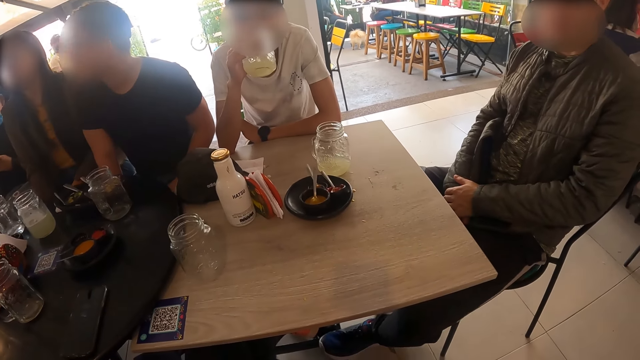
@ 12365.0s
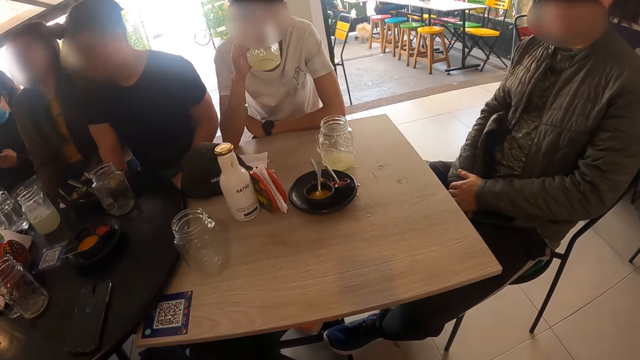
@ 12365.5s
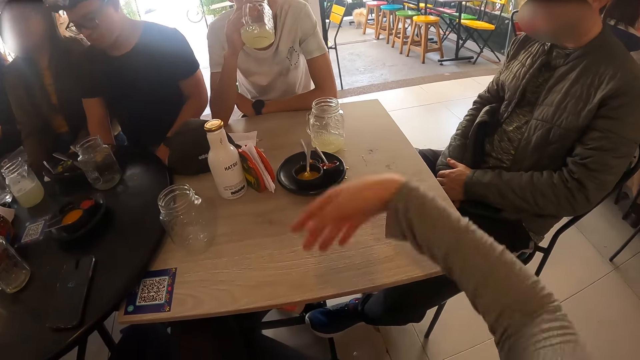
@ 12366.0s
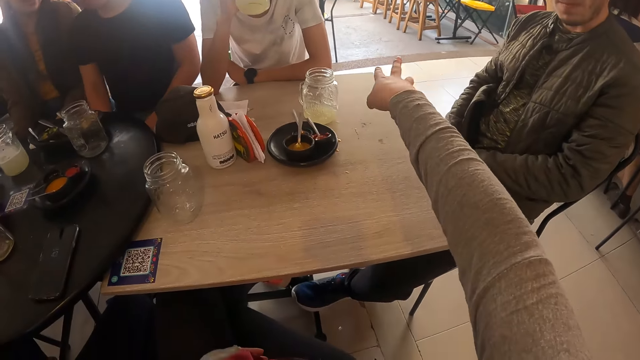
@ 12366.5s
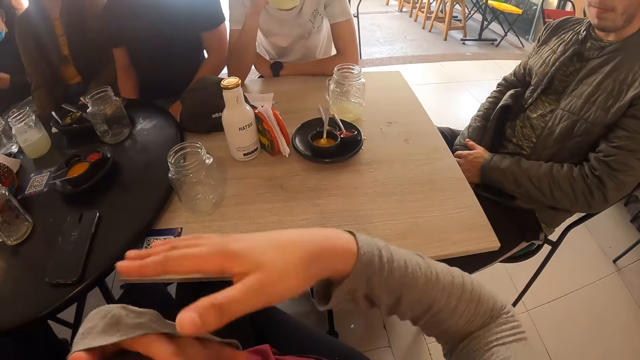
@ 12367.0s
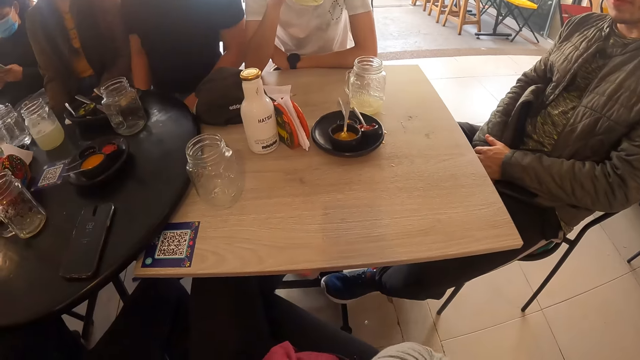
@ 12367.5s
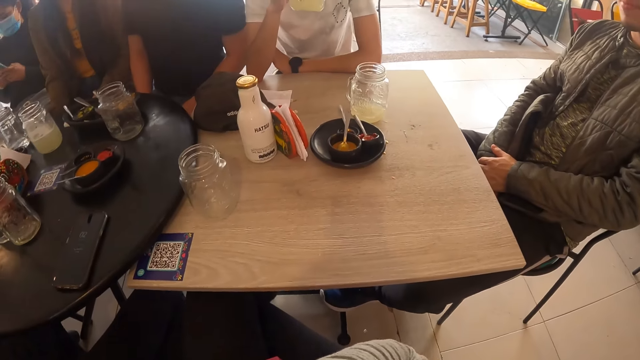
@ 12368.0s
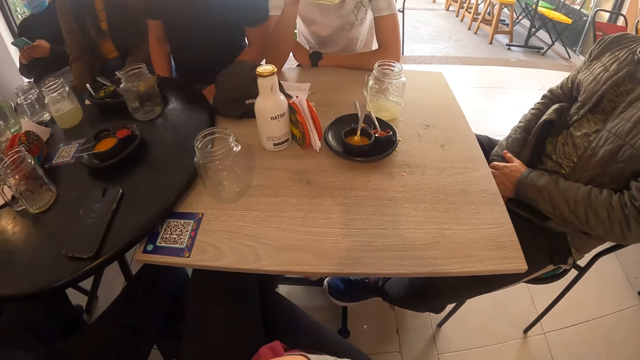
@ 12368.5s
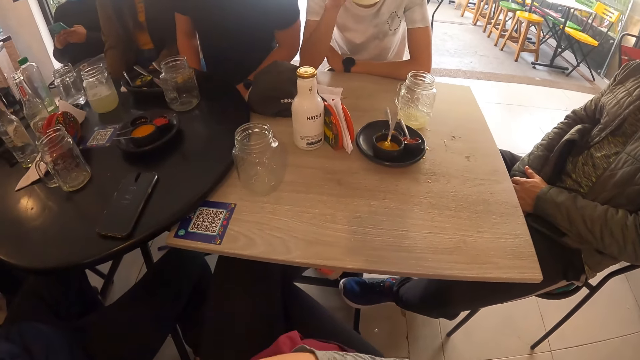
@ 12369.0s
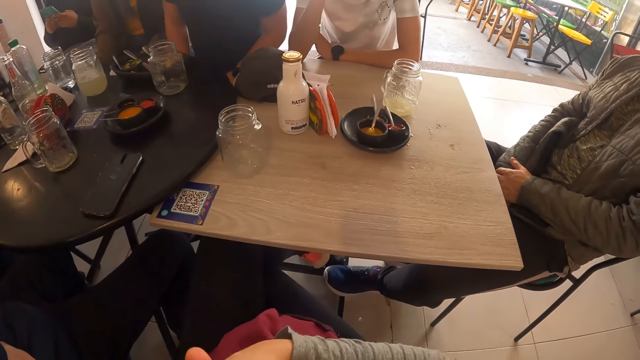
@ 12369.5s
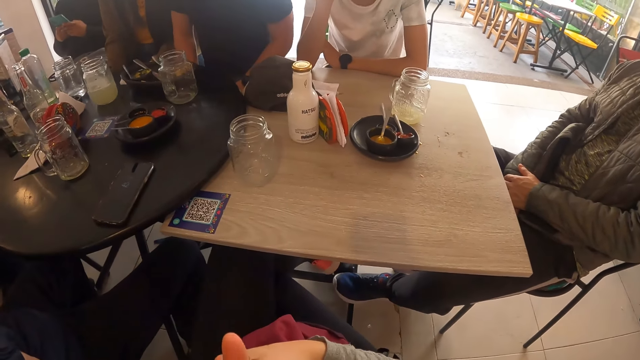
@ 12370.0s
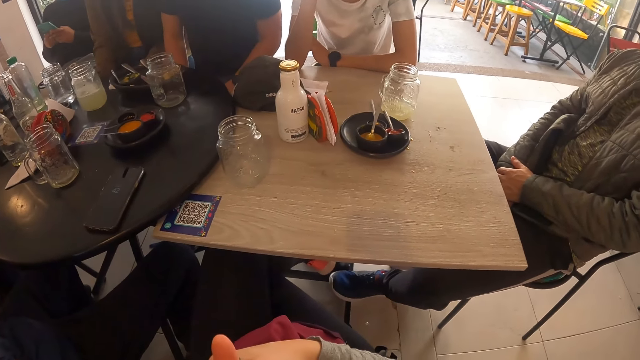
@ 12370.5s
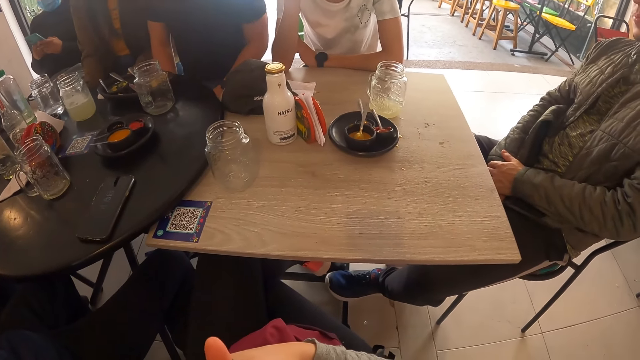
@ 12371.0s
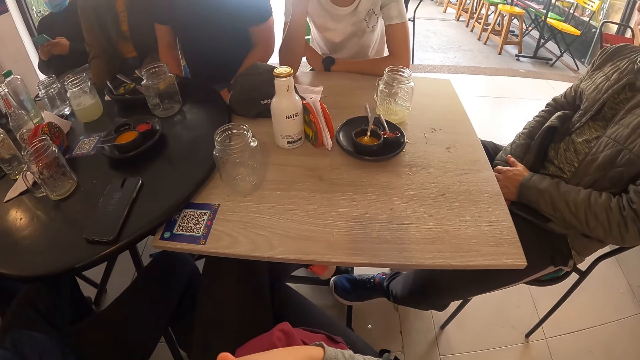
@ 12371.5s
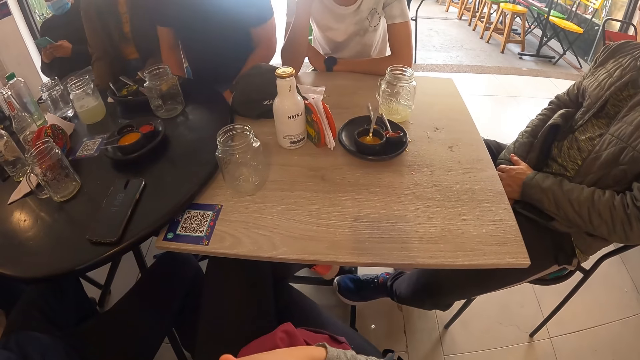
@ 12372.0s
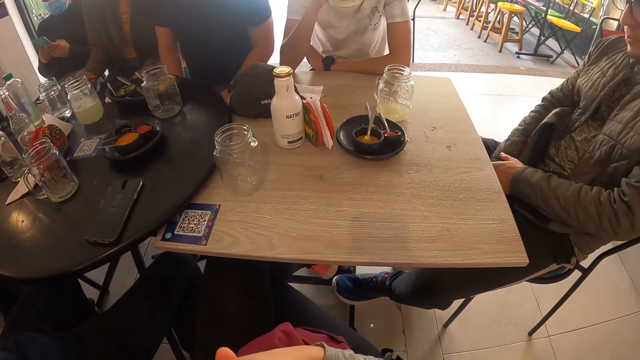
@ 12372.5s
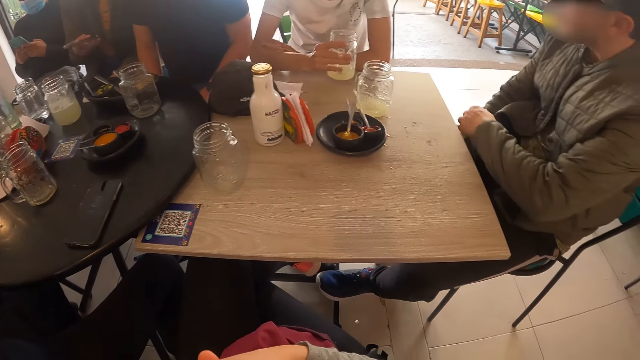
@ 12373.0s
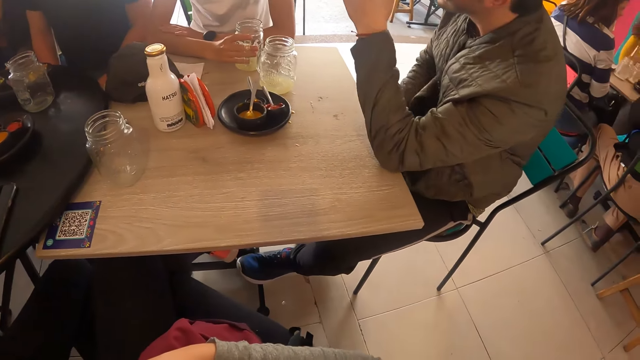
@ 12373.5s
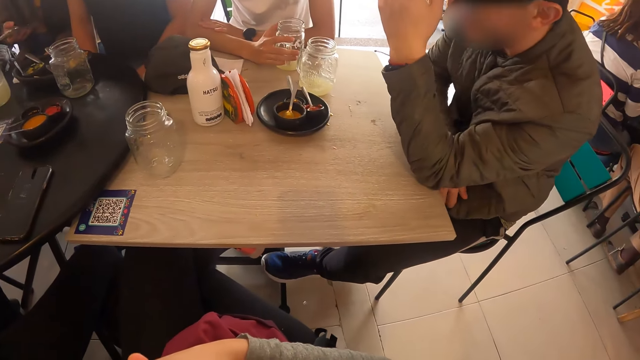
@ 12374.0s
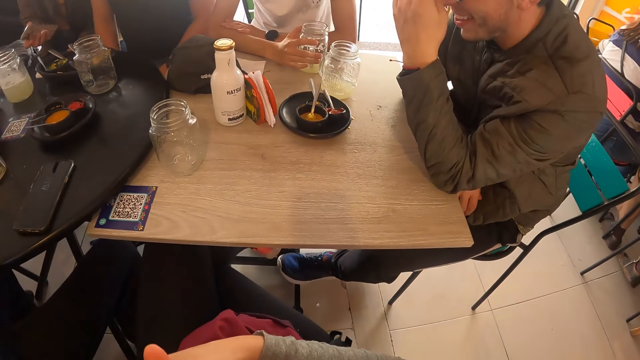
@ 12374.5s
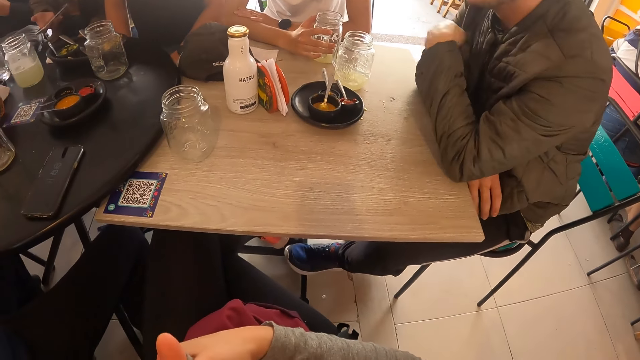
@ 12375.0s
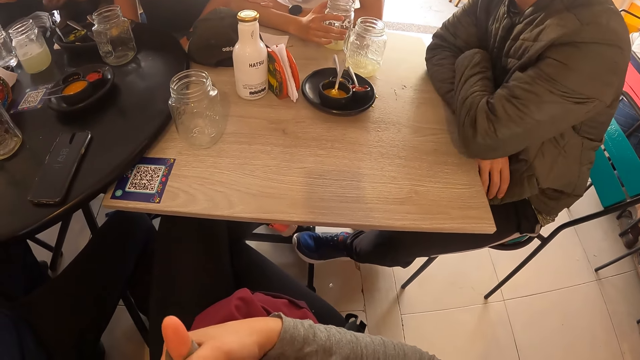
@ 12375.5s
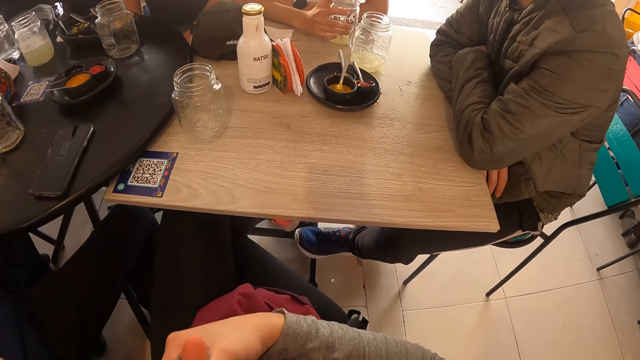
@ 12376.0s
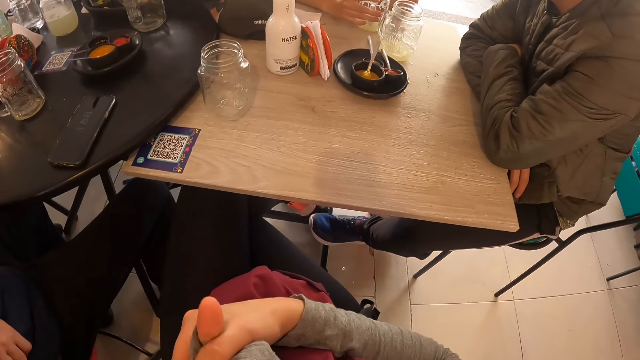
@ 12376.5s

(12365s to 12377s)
The camera wearer gesticulates with her right hand. A woman operates the phone with her right hand. A man drops the cup on the table with his right hand. Another man places his hands on the table.

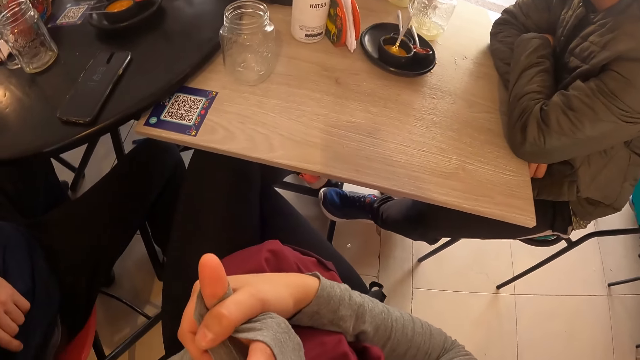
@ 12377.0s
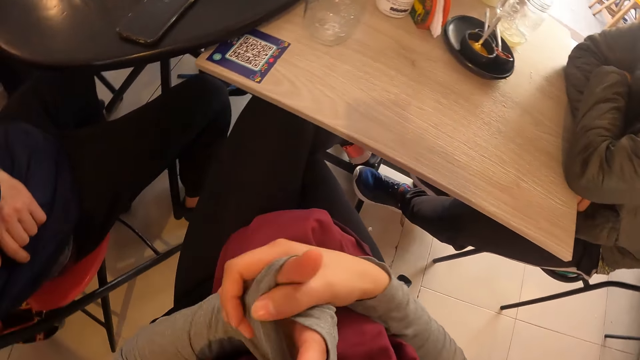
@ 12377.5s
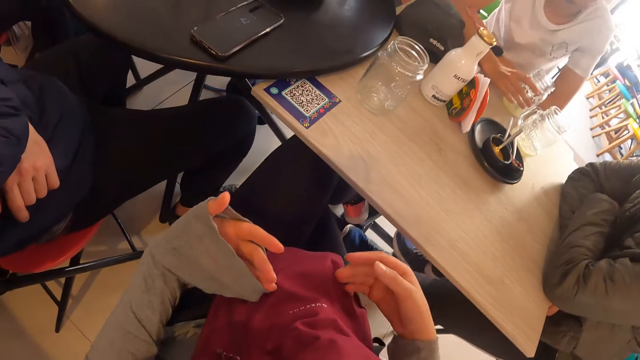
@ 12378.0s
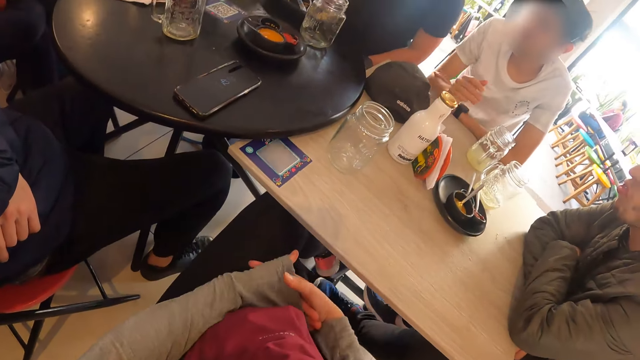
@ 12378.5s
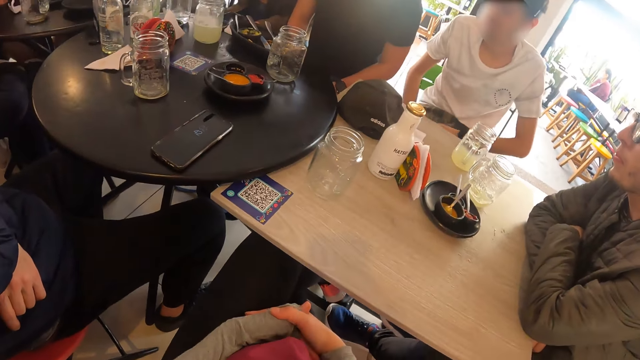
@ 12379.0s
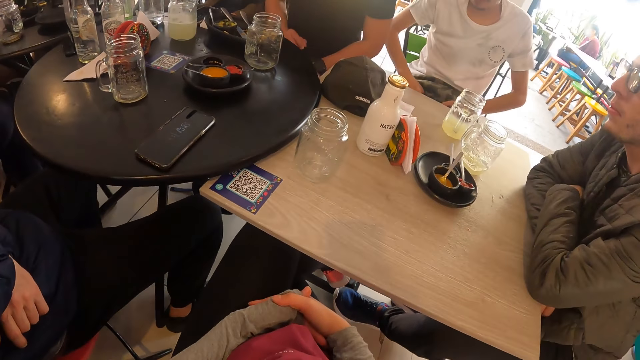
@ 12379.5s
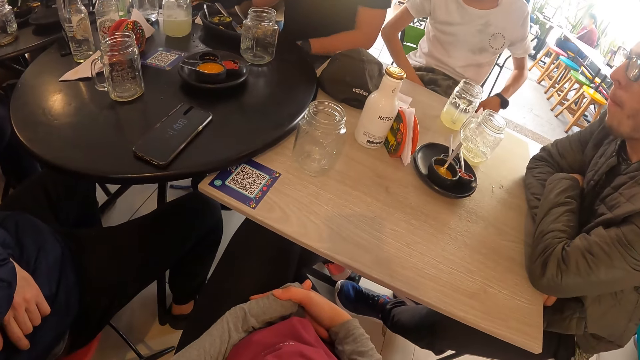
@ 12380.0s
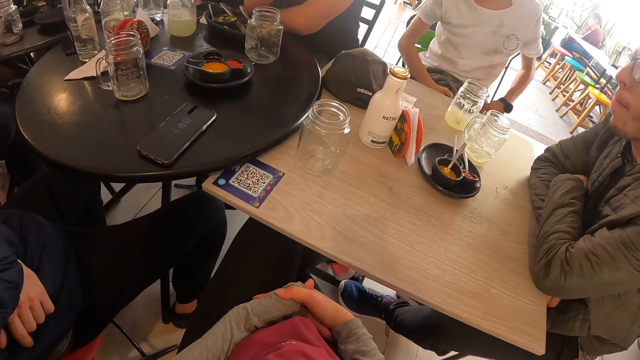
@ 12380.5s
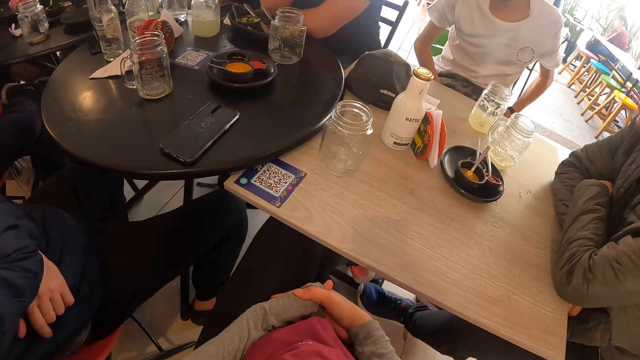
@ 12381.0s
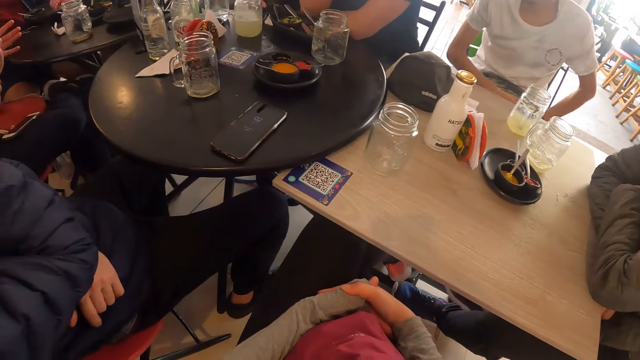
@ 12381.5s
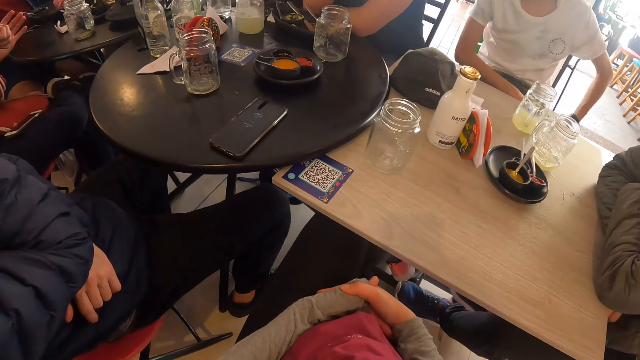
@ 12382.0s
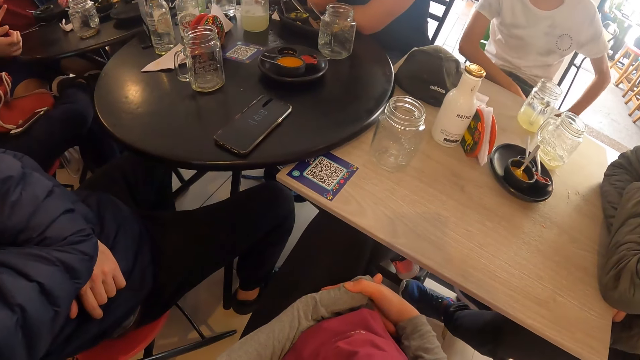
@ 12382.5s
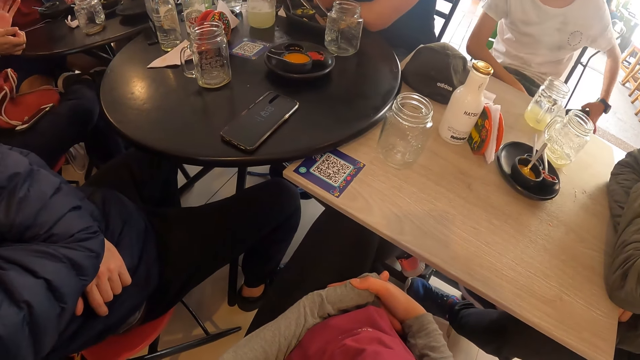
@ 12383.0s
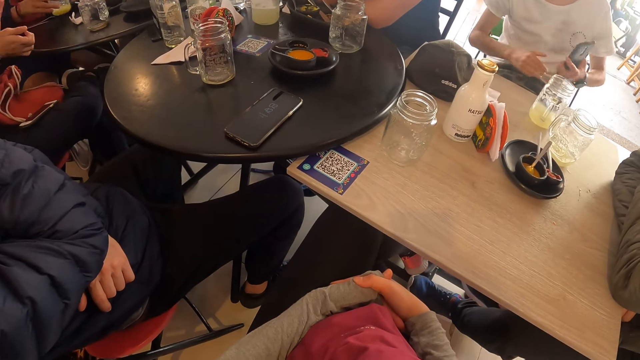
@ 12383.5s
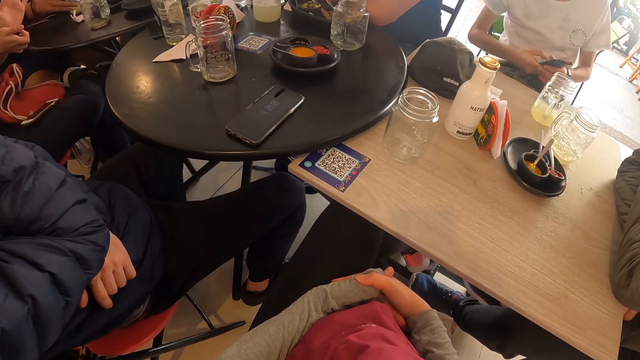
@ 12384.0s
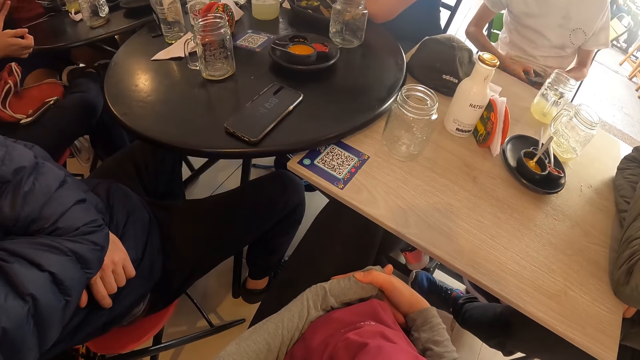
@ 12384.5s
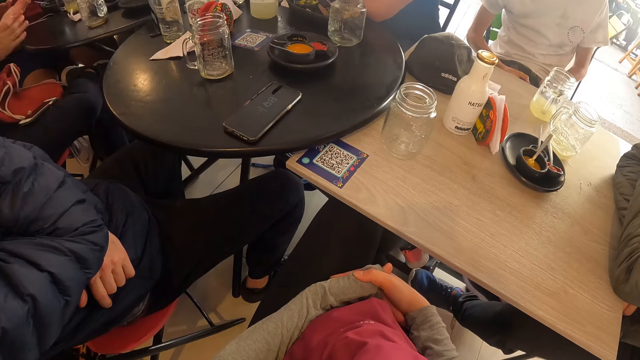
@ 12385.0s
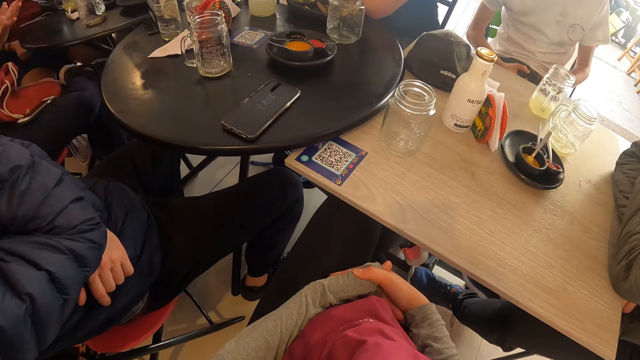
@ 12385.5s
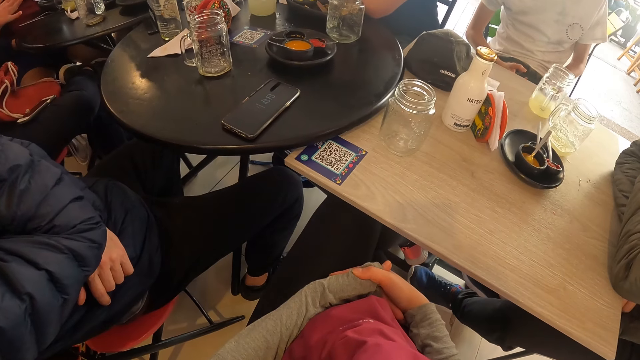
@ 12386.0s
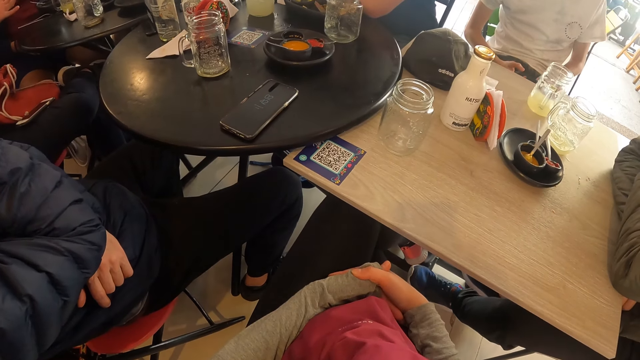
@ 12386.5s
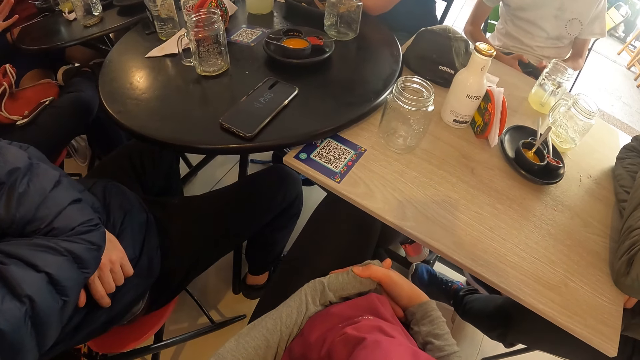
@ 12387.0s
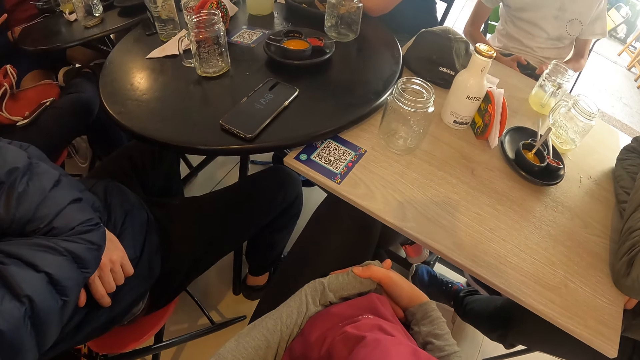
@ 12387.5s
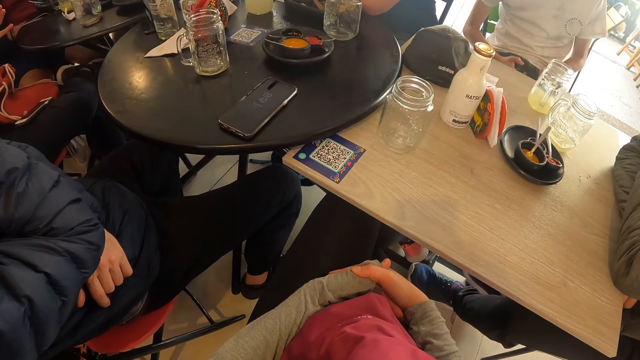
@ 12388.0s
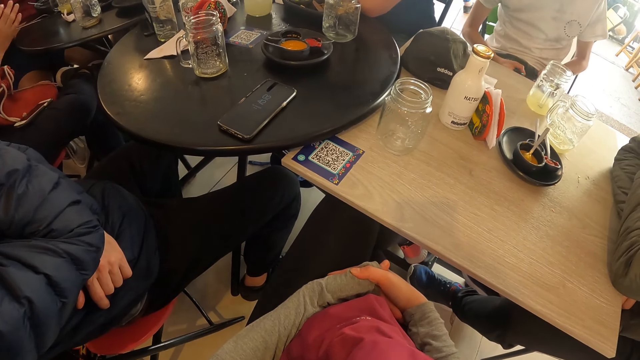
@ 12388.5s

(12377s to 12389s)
A man adjusts the jacket on his lap with both hands. Another man places his hands on the table. A third man gesticulates with his hands. The first man pulls out a phone from his trouser pocket with his left hand and operates the phone with both hands.
